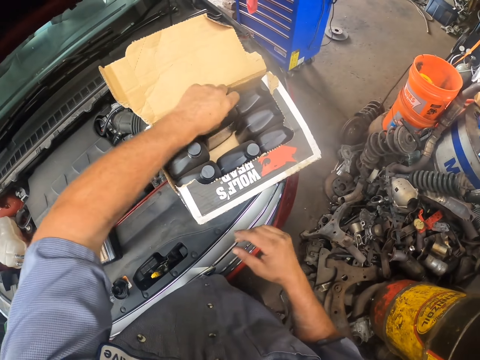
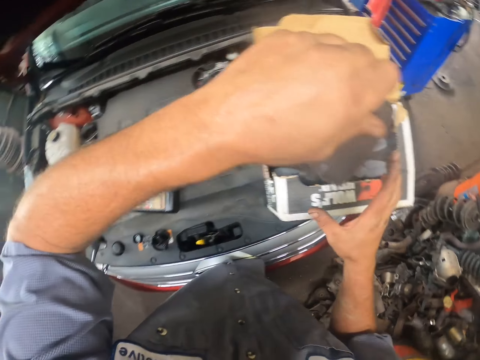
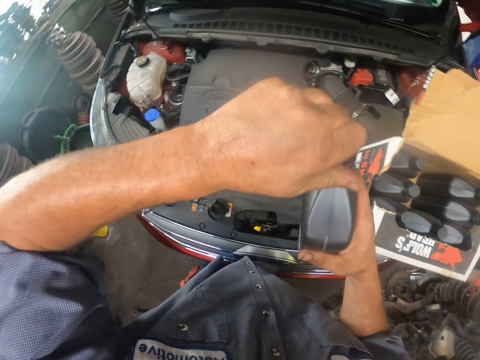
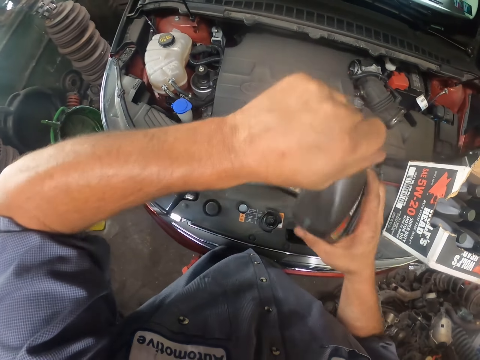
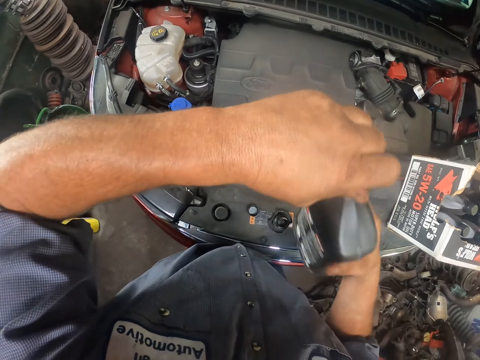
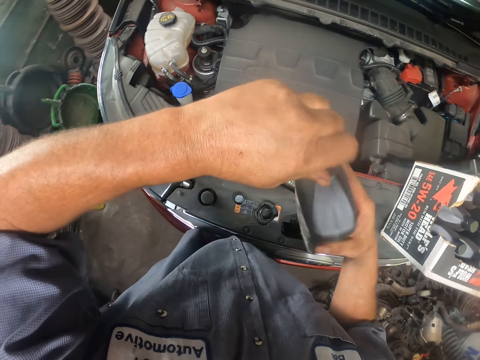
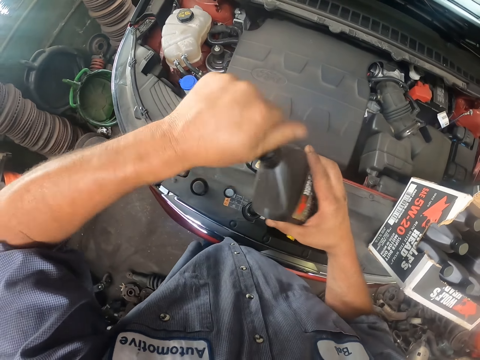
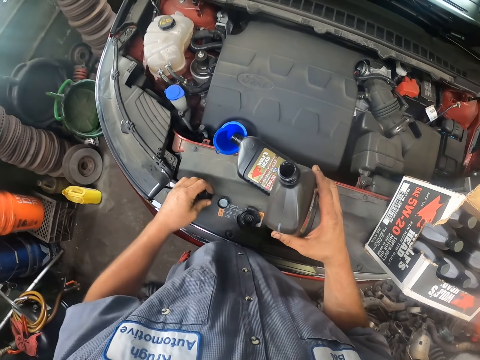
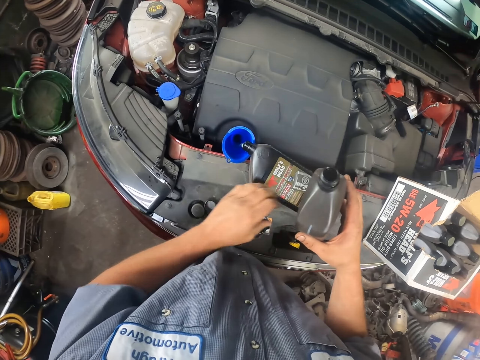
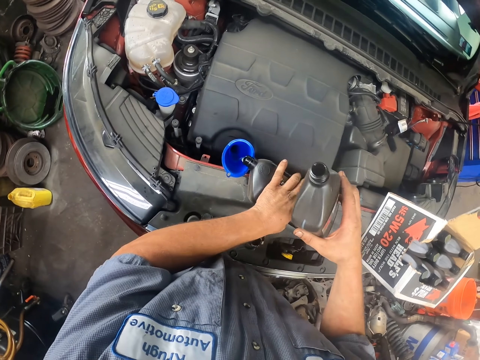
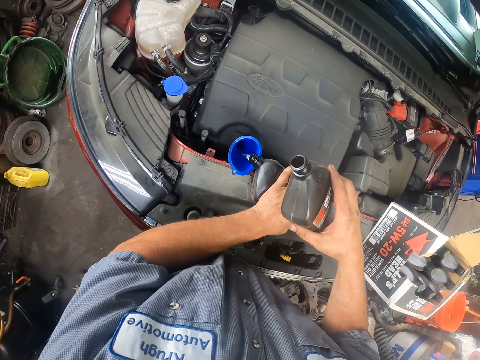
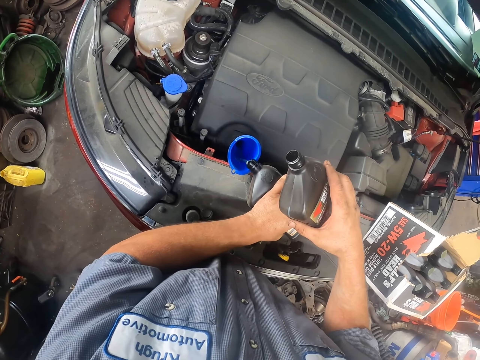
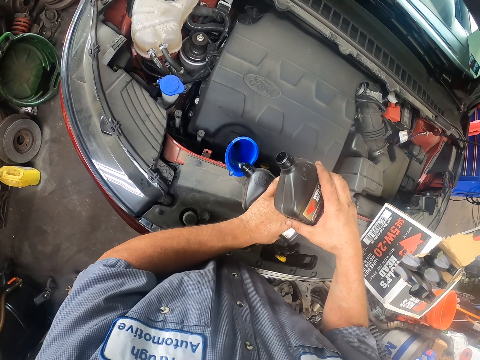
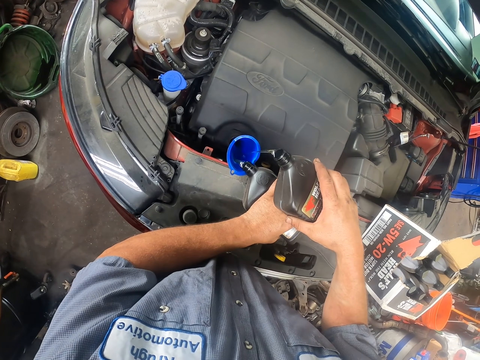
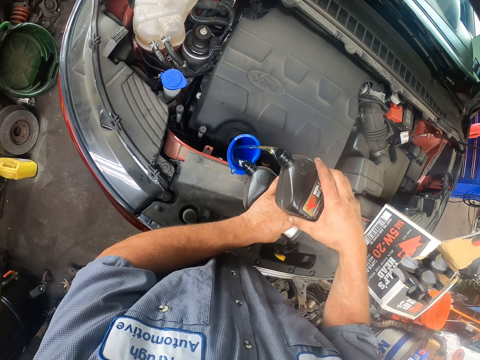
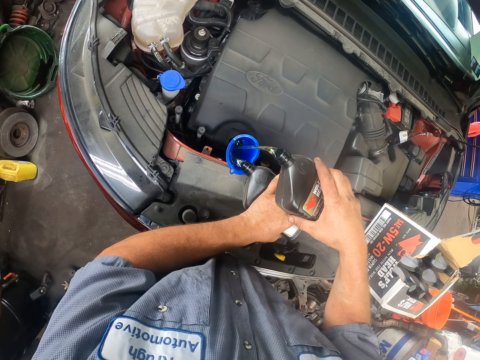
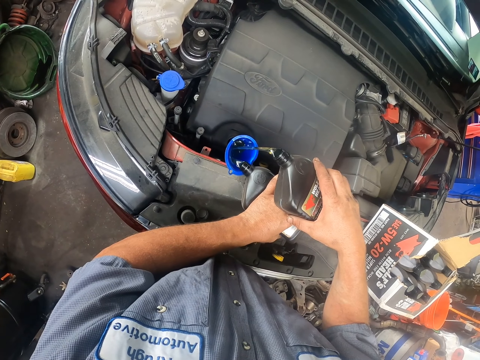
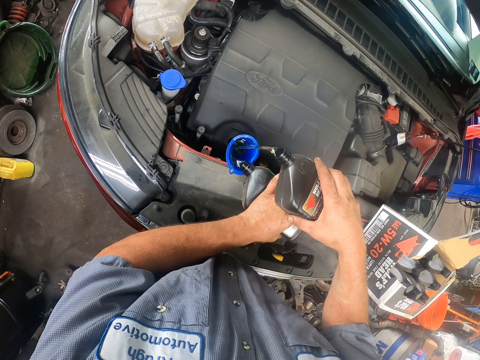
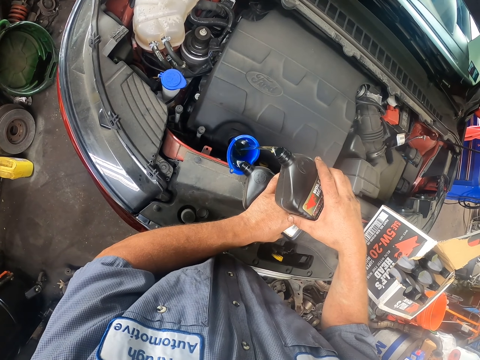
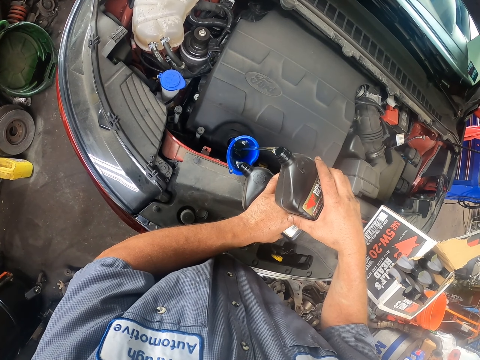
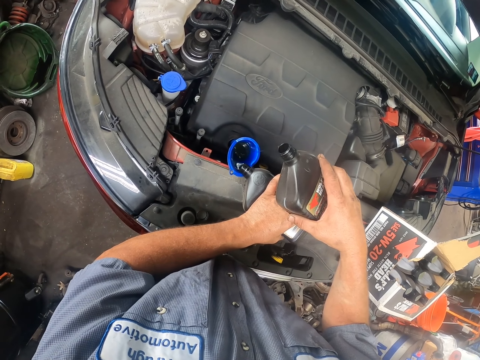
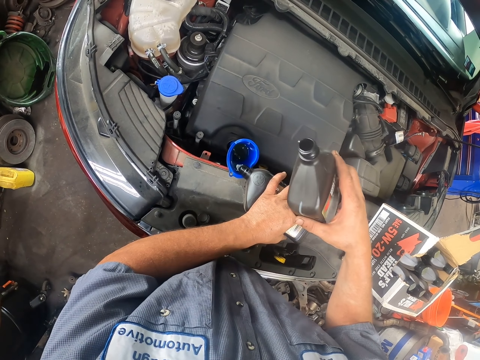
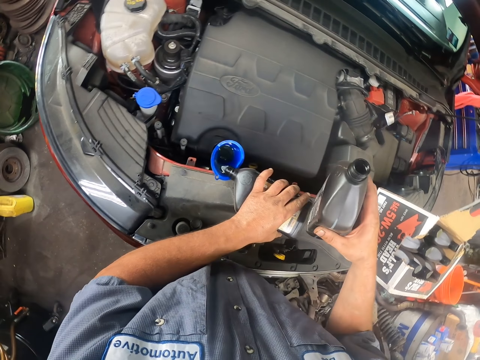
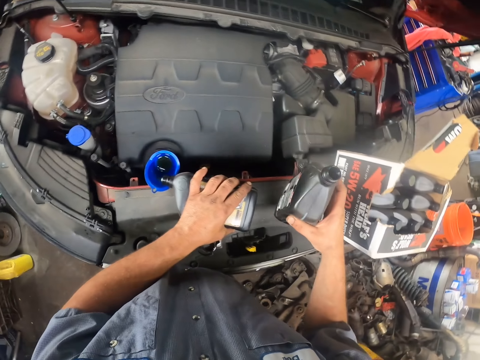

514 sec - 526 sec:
The camera wearer picks up another bottle of oil with the left hand. They open the bottle lid with the left hand. They pour the oil on the funnel with the right hand.

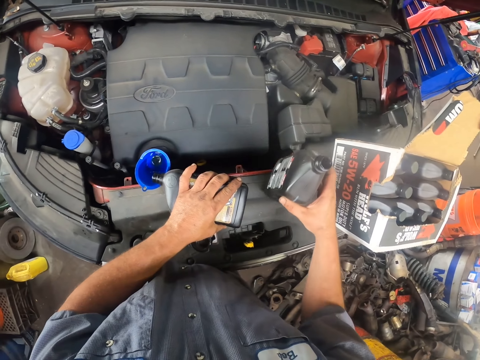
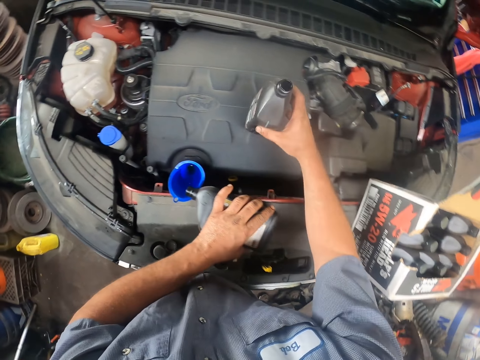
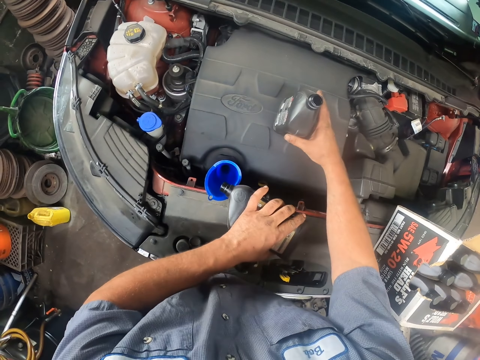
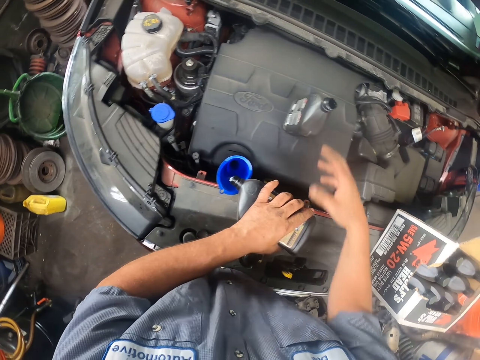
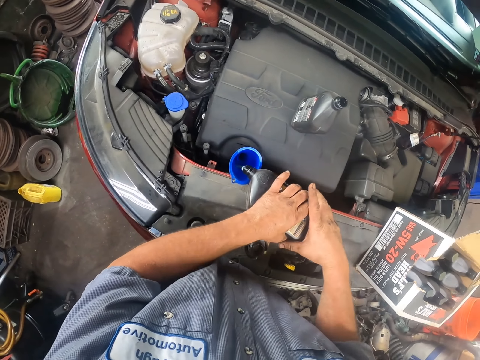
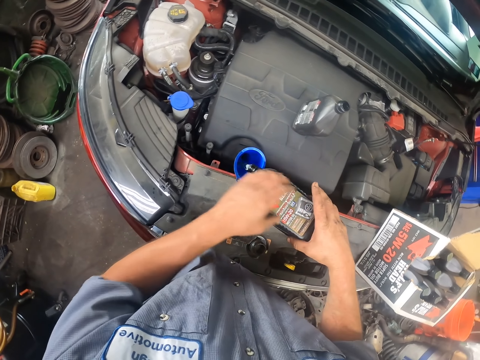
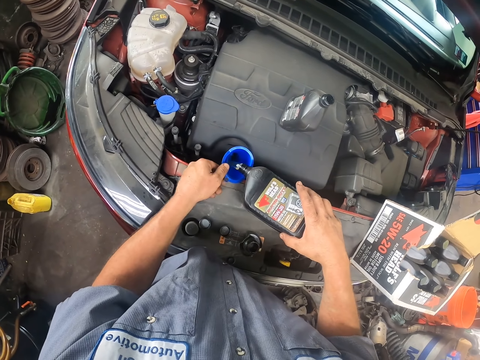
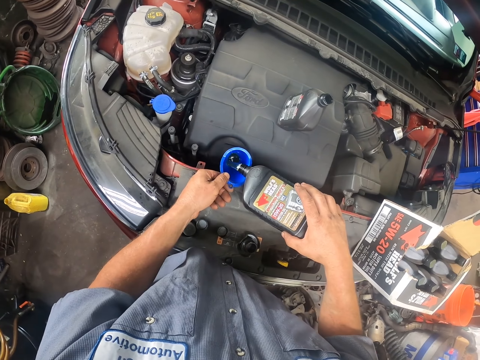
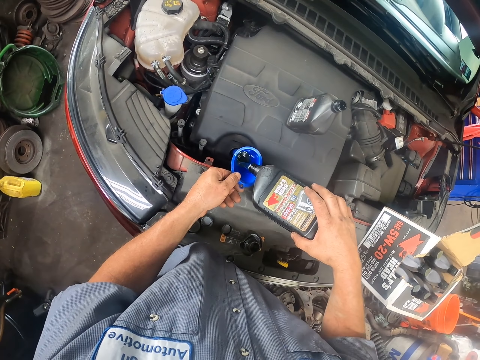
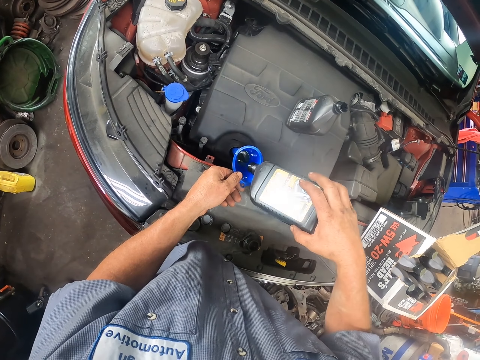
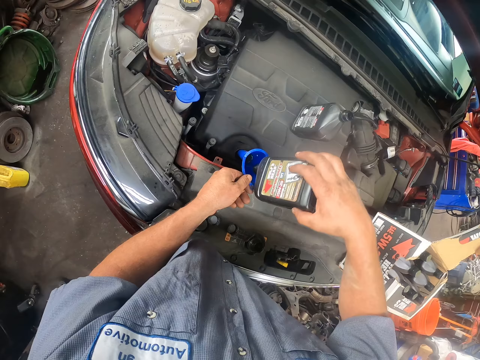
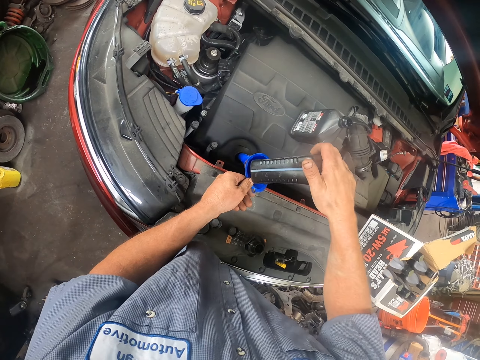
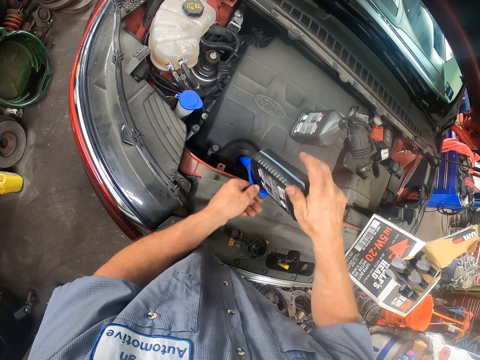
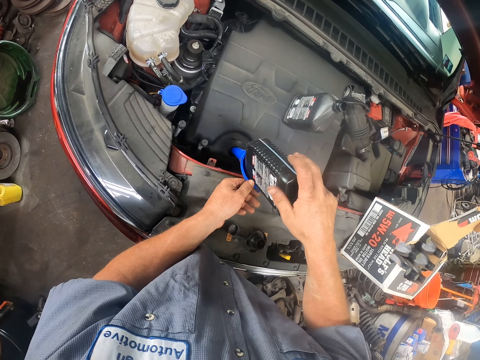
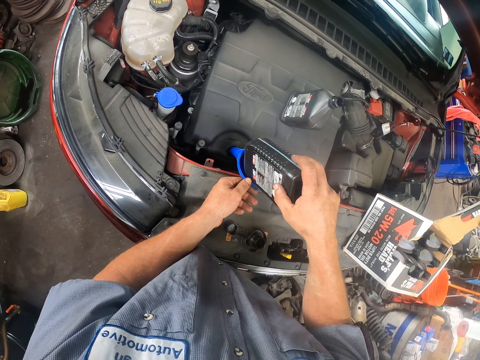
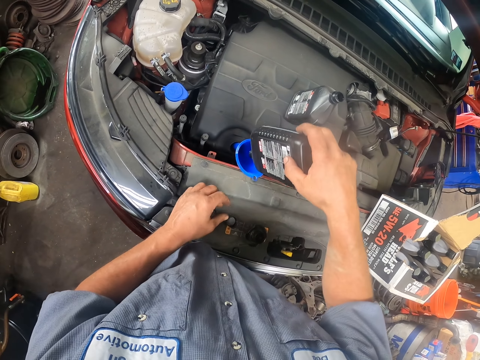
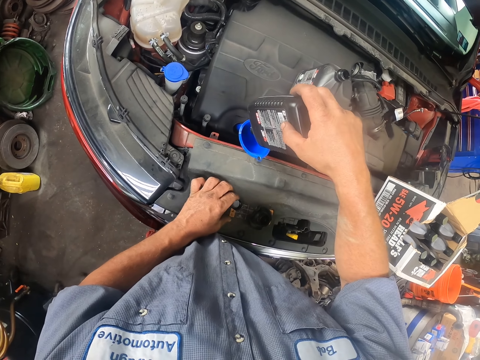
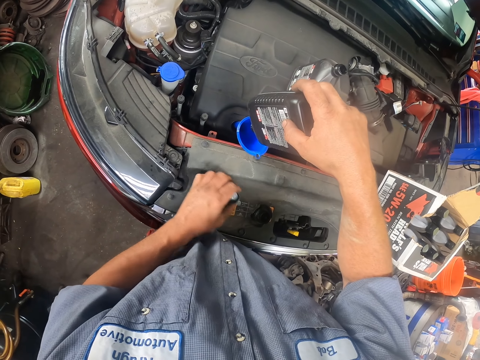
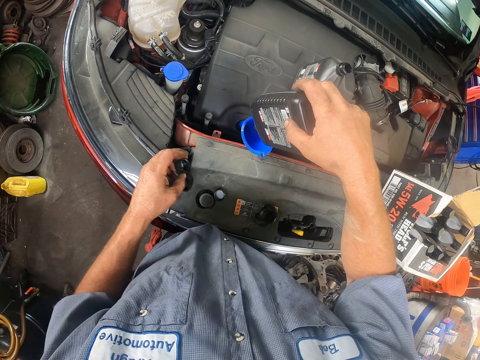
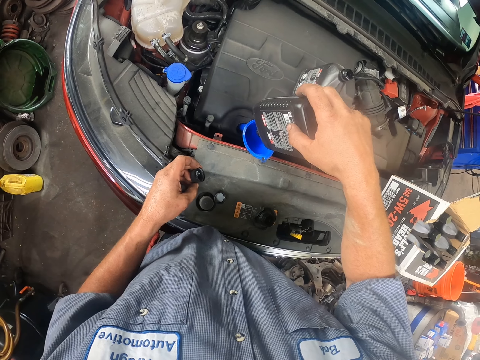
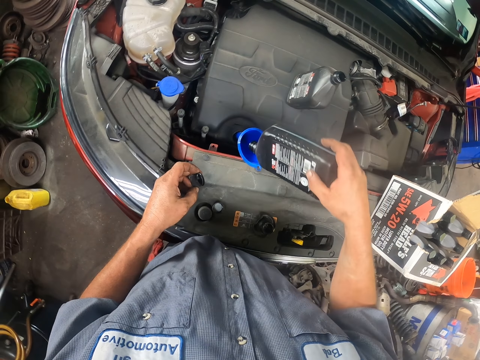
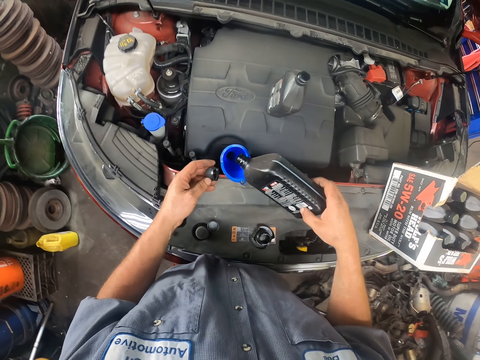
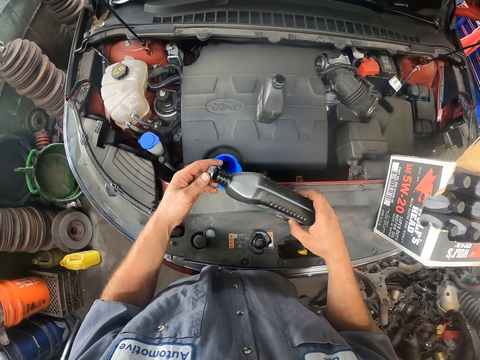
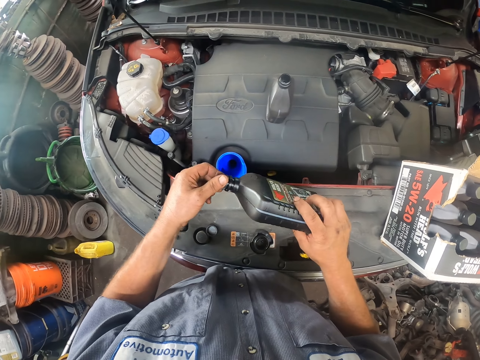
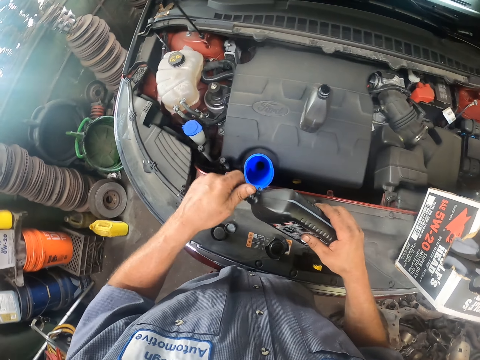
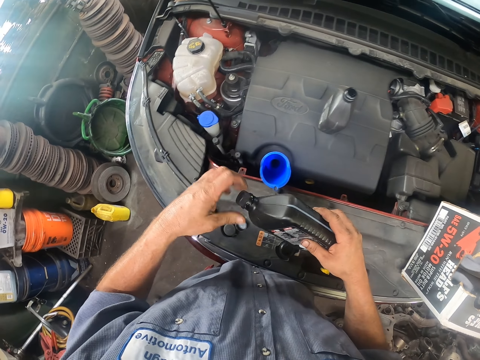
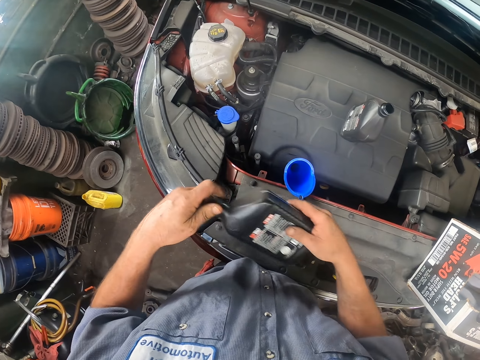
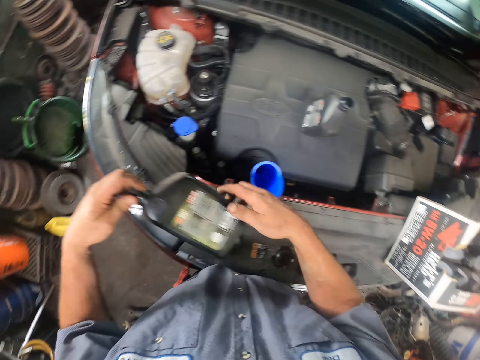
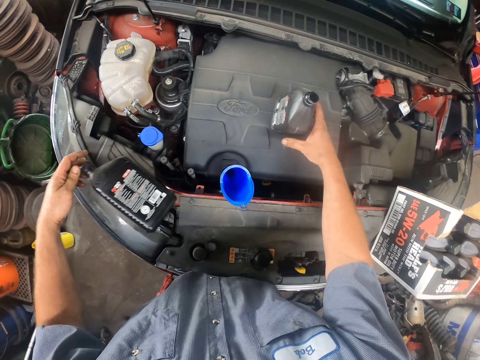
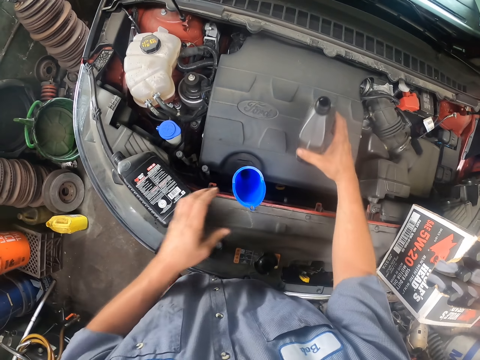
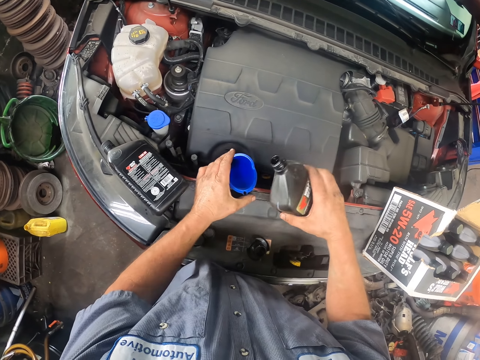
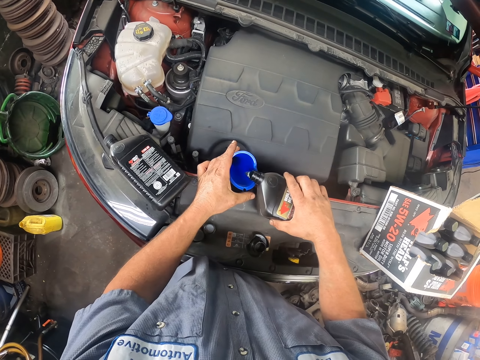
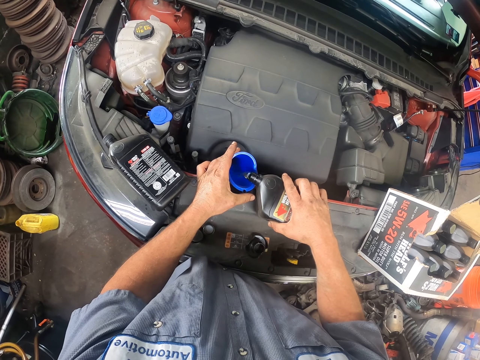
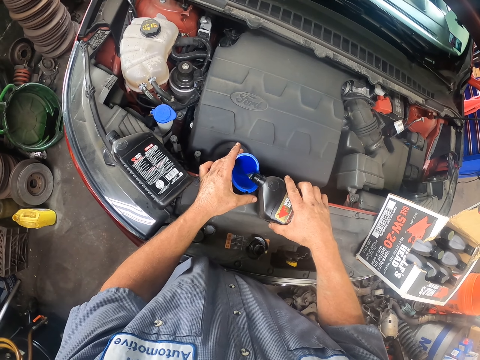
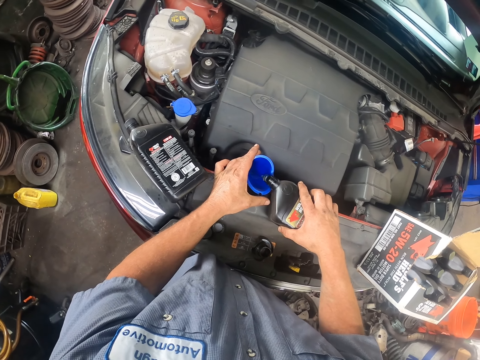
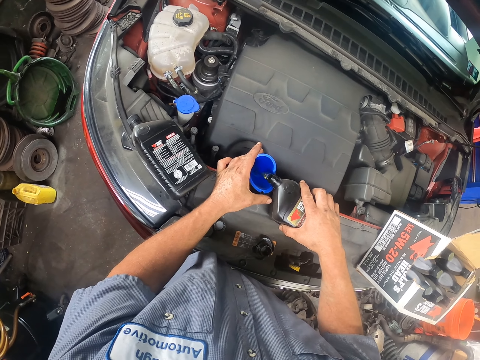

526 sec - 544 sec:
The camera wearer places the bottle of oil on the engine. They pour the oil on the funnel with the right hand. They hold the funnel with the left hand. They close the bottle with the lid in the left hand. They place the oil bottle on the bonnet. They pick up the oil bottle on the engine with the right hand. They pour the oil on the funnel with the right hand.
